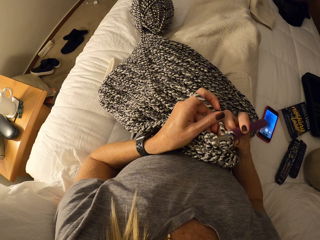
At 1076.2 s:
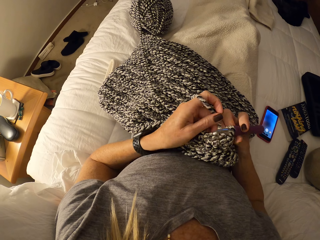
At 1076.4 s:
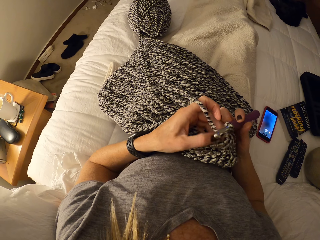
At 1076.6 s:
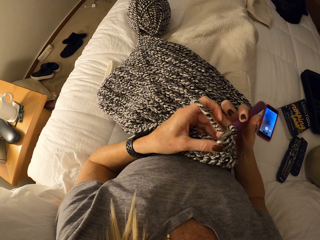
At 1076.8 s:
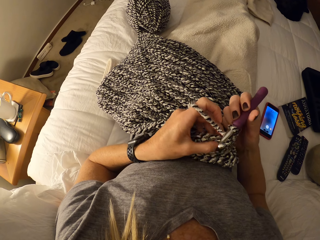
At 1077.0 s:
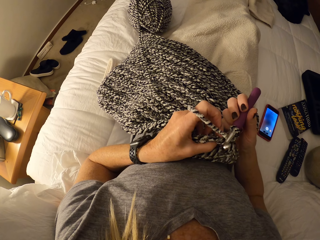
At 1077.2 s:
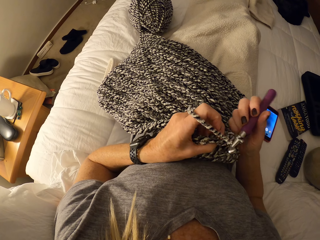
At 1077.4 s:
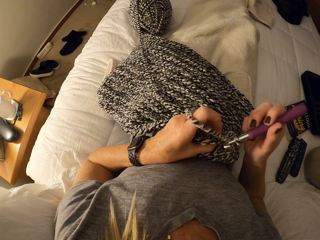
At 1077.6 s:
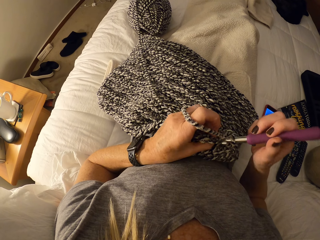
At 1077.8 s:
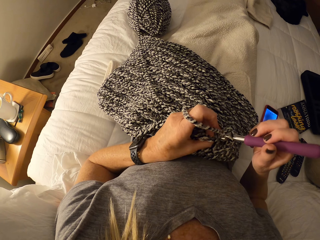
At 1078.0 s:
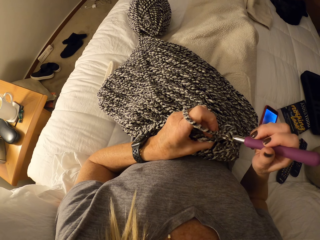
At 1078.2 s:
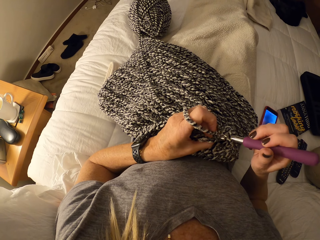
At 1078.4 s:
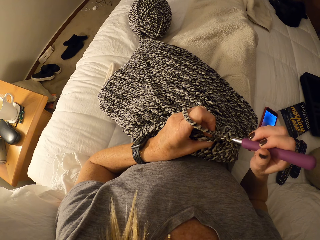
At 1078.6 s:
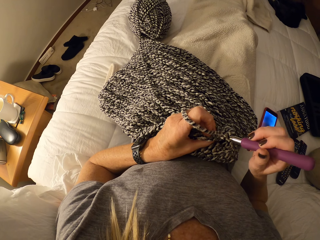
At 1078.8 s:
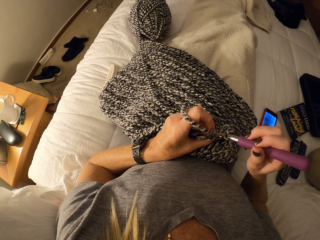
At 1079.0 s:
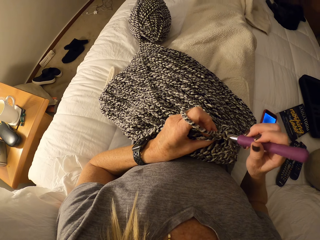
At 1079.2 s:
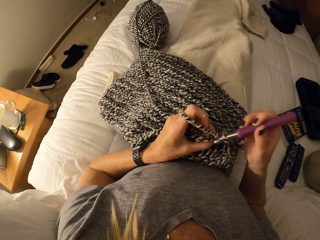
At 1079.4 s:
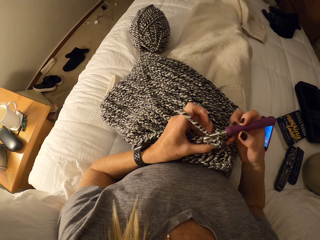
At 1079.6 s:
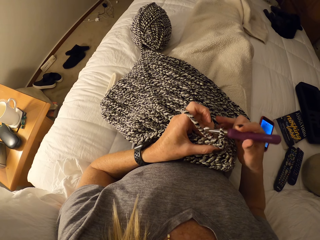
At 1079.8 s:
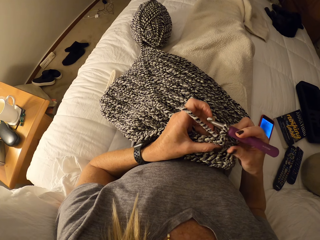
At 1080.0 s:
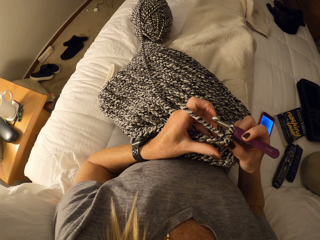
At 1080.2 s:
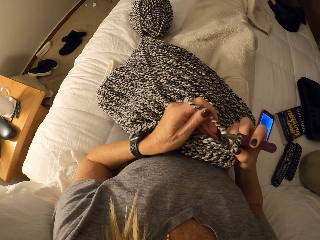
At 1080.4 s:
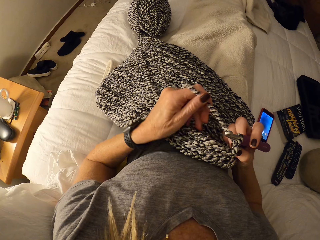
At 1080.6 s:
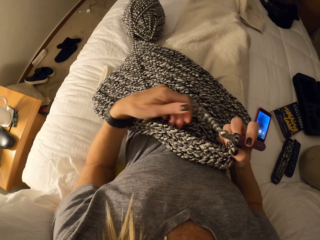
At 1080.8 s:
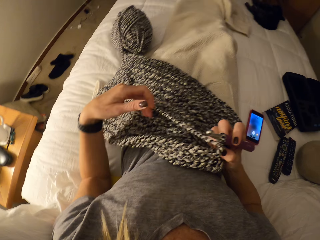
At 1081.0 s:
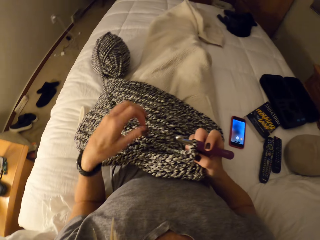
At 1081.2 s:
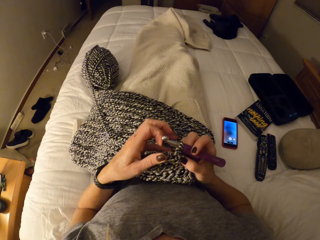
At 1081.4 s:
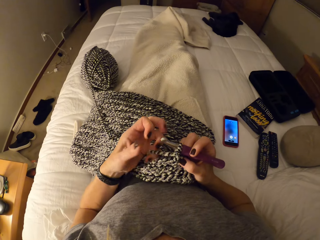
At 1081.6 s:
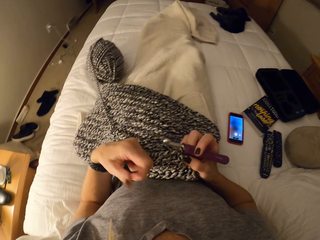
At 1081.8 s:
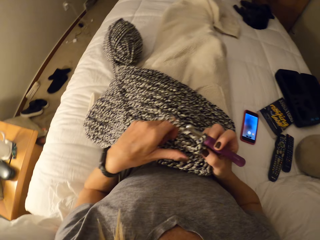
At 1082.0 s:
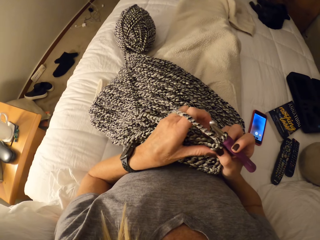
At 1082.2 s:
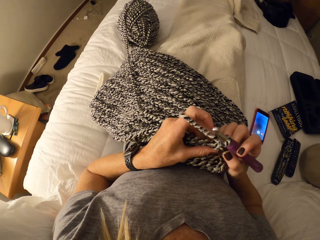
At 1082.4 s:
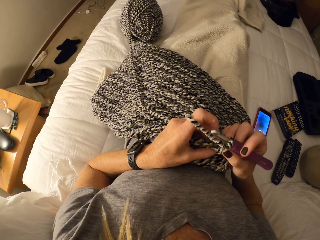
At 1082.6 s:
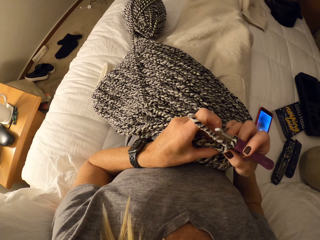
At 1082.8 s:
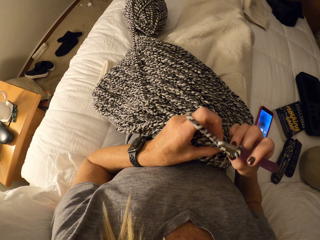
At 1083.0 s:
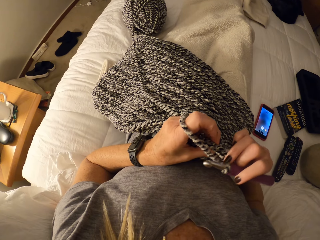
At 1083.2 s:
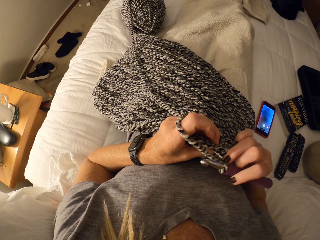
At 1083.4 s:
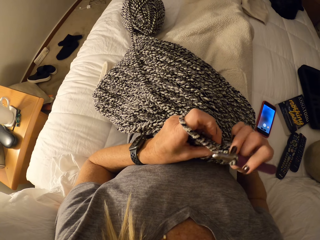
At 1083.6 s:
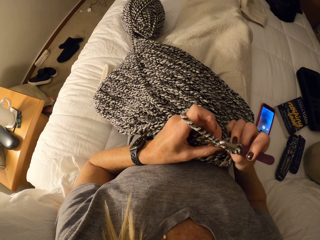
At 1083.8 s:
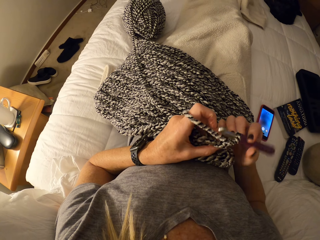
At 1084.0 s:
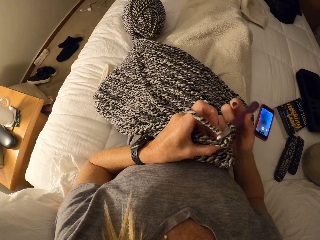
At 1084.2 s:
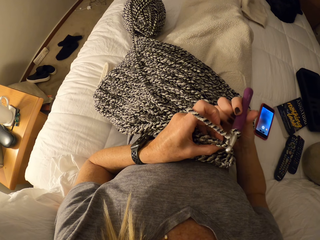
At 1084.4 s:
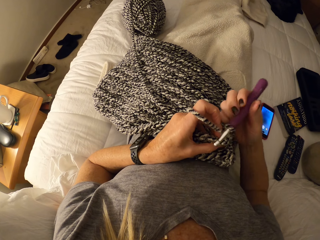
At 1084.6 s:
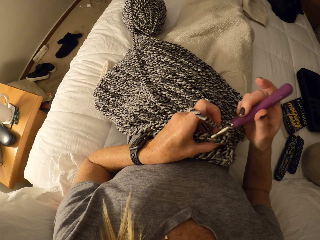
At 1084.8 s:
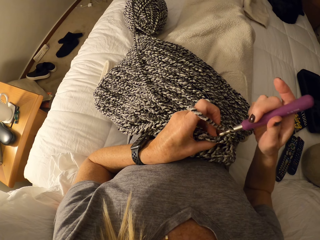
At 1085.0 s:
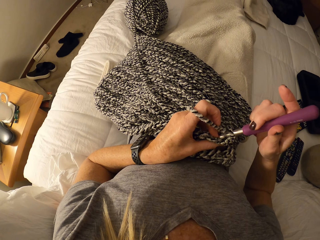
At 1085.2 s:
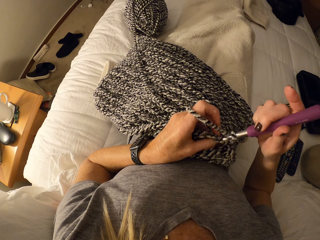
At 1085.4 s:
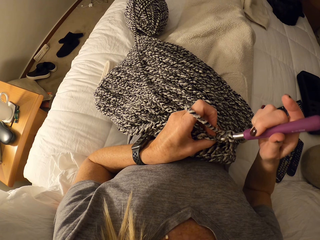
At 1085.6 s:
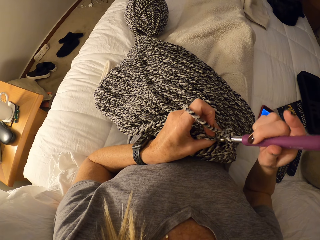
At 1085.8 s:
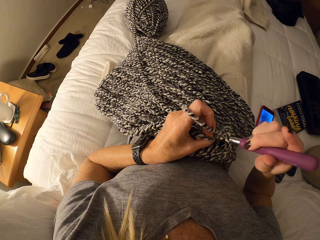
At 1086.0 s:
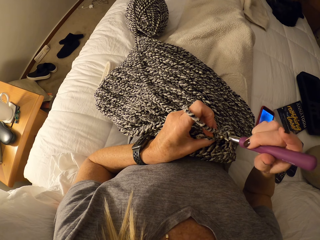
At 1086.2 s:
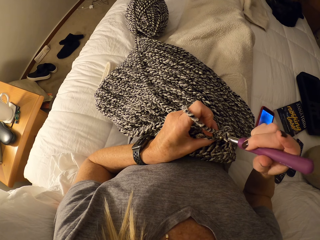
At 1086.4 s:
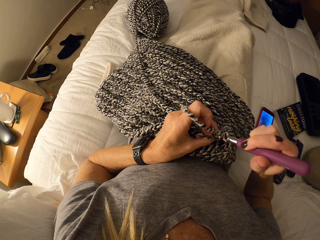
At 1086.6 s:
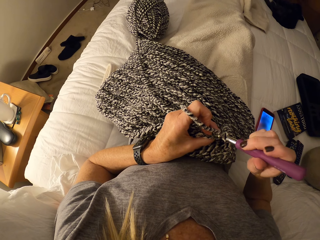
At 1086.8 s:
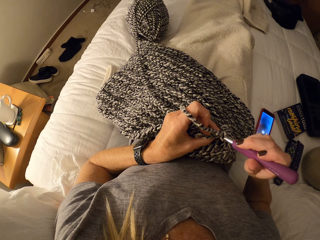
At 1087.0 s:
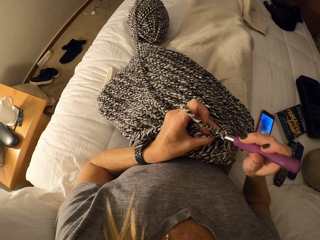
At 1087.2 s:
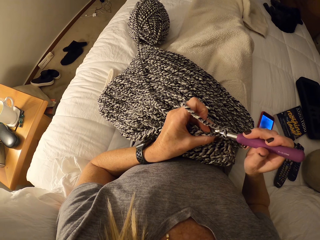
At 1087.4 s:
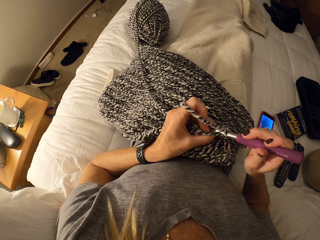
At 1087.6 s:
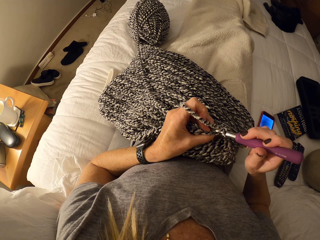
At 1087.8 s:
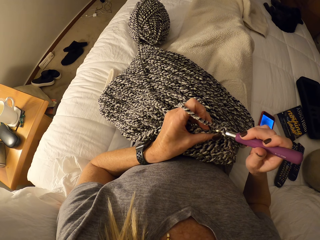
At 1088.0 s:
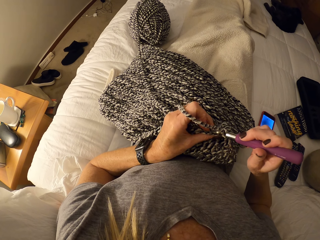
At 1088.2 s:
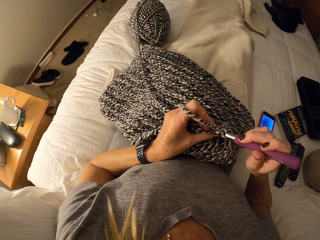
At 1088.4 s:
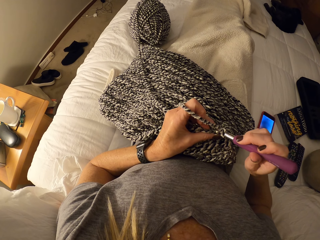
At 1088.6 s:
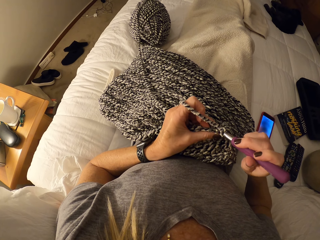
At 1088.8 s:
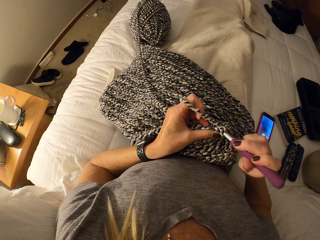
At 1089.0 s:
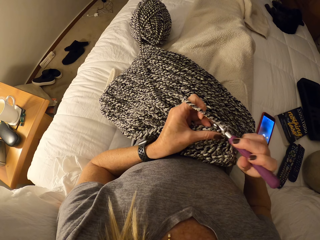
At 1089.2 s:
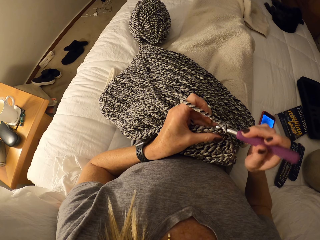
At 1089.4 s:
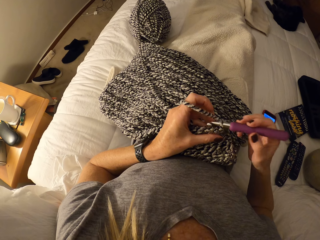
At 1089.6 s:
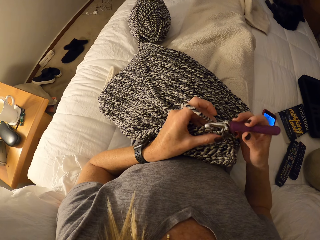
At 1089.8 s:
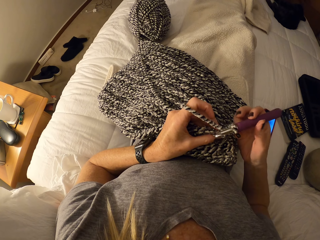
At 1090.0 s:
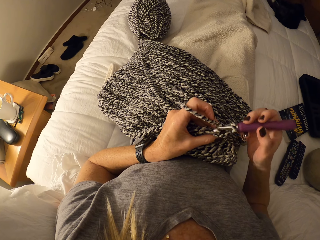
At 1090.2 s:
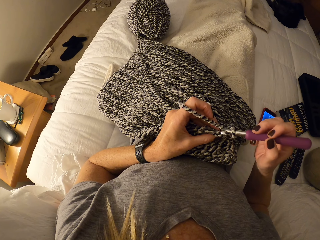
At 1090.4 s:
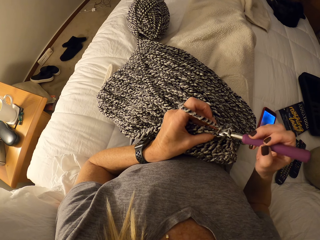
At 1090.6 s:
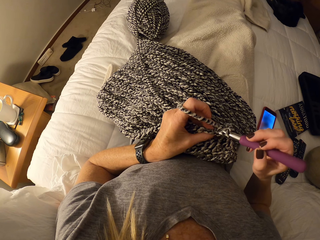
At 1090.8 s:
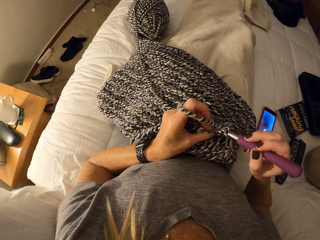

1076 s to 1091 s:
The camera wearer crochets the fabric. She adjusts the cotton yarn and her hands on the unfinished crochet pattern. She drops the thread, rolls the thread on the hand, and holds the fabric on the other hand. She crochets the unfinished crochet pattern with the crochet hook and the cotton yarn on the bed.

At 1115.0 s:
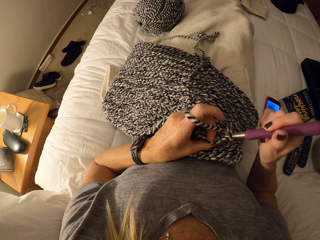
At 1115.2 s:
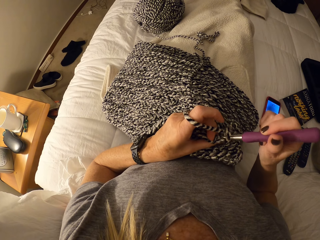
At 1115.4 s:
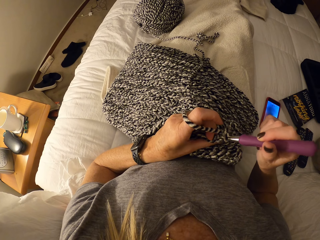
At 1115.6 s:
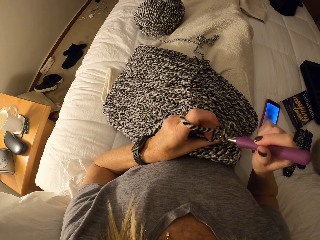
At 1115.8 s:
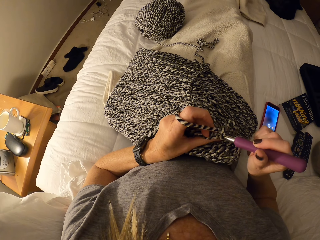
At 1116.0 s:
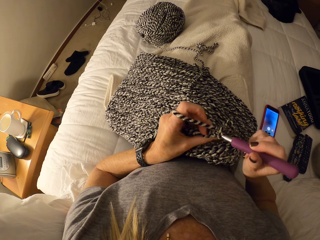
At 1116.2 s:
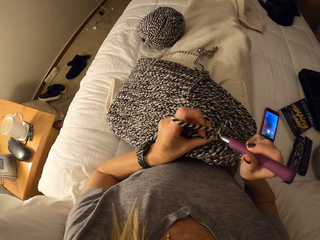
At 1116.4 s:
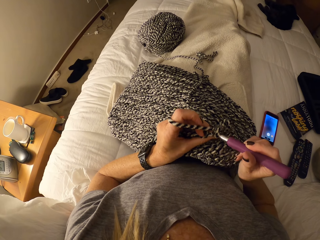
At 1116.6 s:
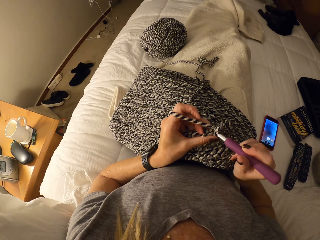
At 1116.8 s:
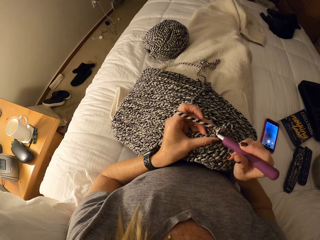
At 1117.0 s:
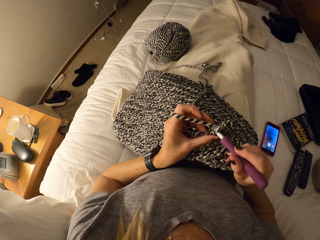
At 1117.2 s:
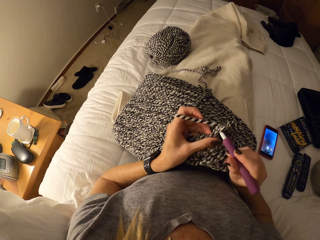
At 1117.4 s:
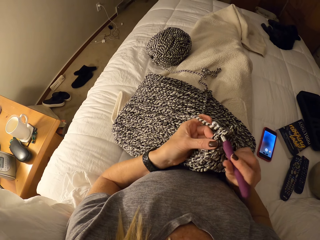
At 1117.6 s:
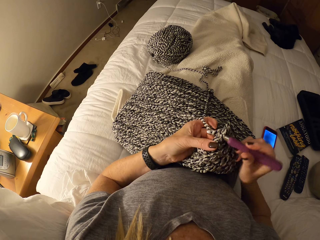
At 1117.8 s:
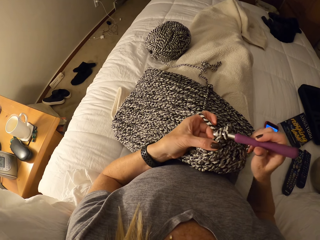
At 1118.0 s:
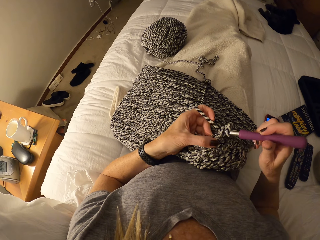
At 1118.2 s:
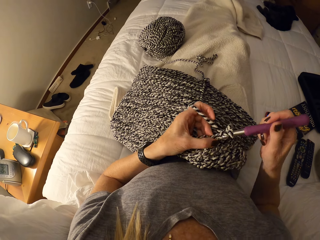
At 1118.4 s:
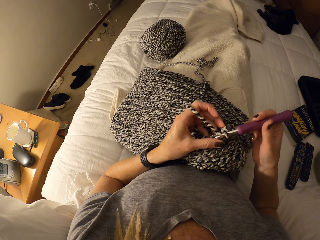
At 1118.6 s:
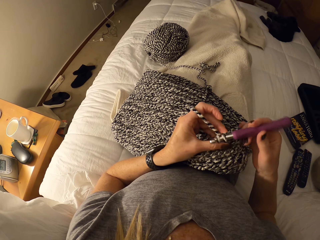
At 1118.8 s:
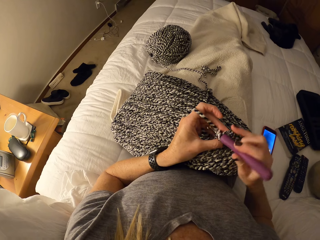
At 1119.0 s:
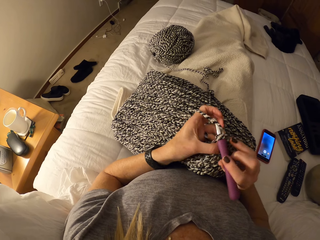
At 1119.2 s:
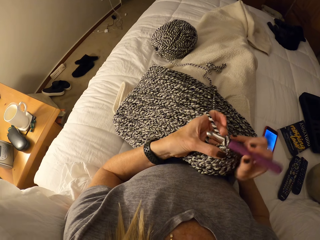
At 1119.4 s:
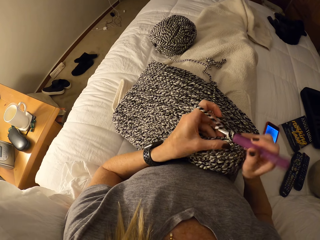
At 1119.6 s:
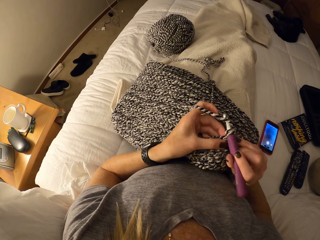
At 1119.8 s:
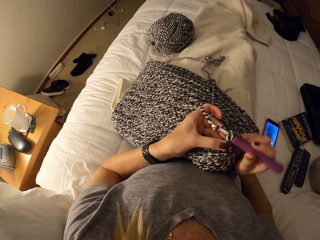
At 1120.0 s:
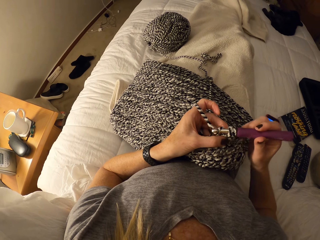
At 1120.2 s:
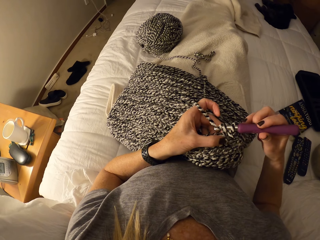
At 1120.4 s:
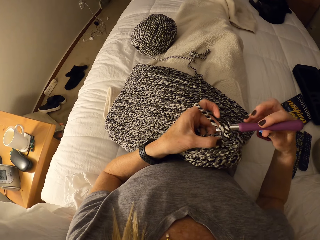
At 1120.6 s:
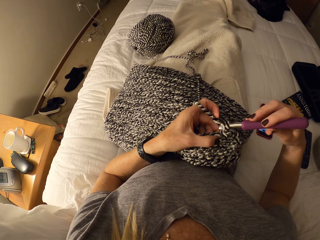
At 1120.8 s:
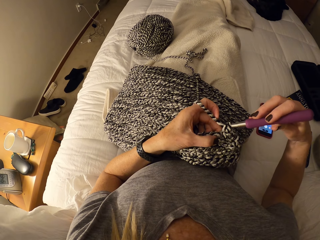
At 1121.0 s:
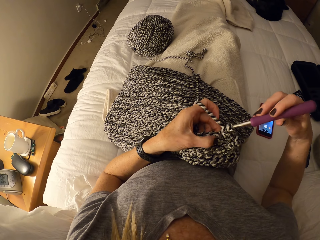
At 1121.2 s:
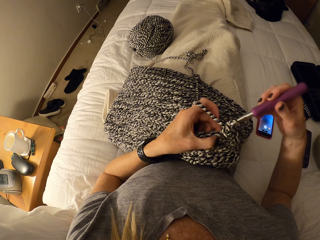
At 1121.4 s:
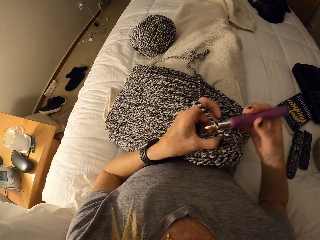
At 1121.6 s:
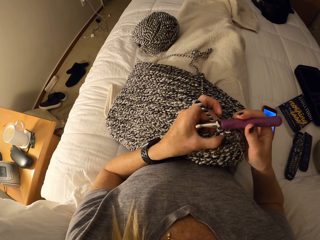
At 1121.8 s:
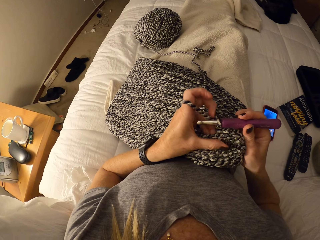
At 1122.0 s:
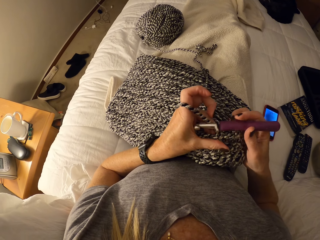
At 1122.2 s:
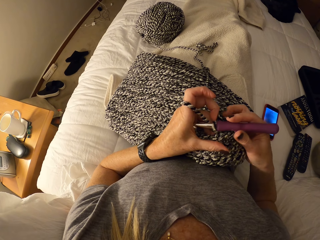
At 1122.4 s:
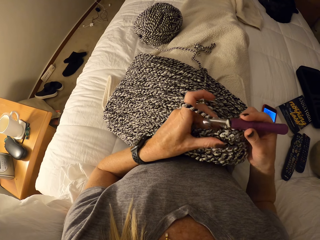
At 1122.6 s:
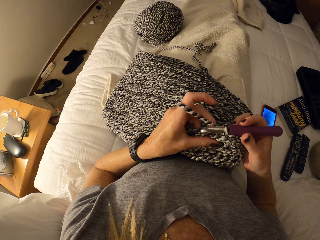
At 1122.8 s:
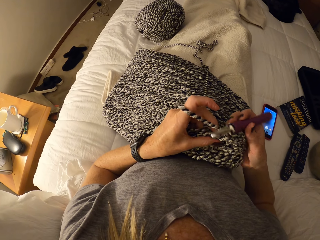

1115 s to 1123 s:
The camera wearer crochets the unfinished crochet pattern with the crochet hook and the cotton yarn on the bed.
